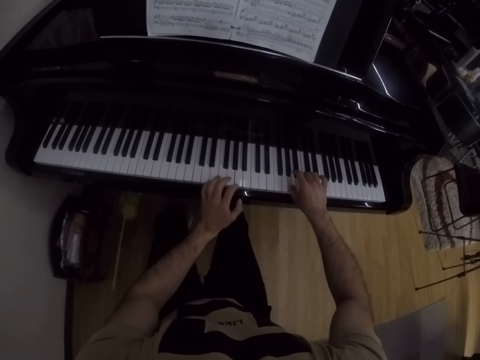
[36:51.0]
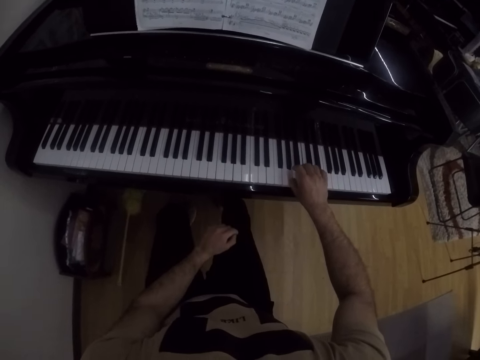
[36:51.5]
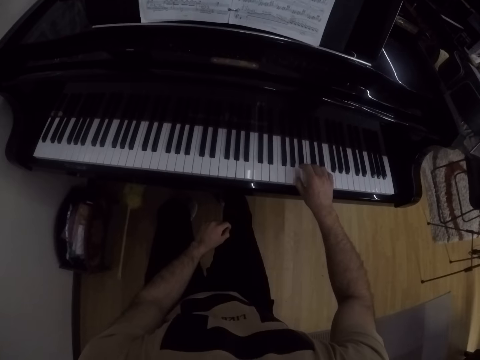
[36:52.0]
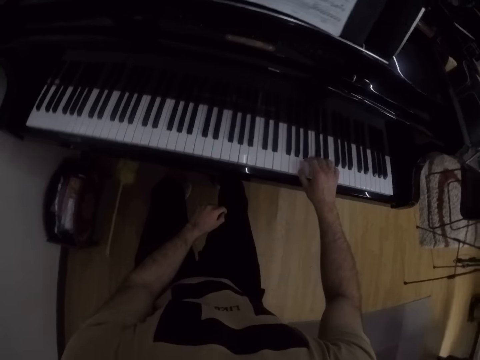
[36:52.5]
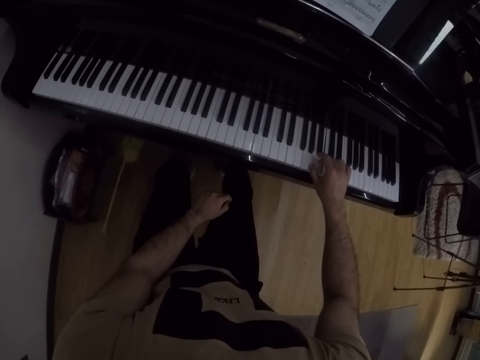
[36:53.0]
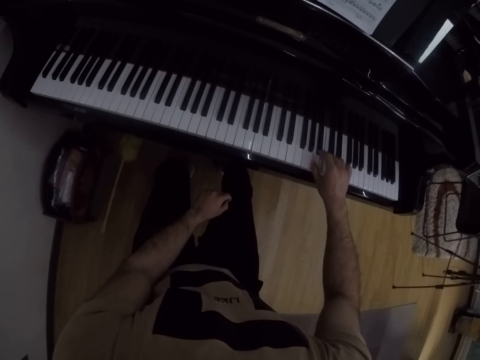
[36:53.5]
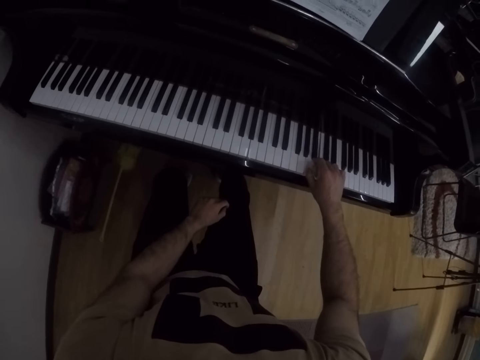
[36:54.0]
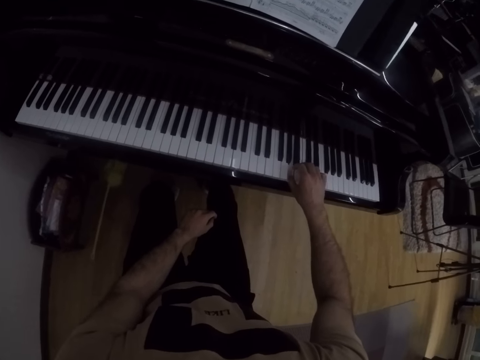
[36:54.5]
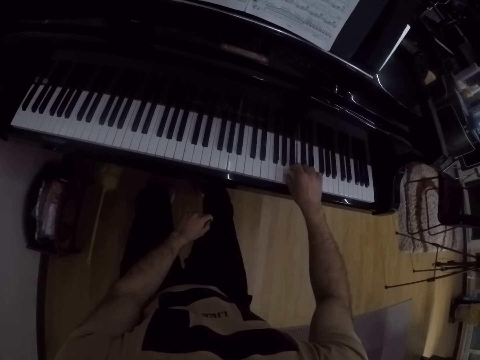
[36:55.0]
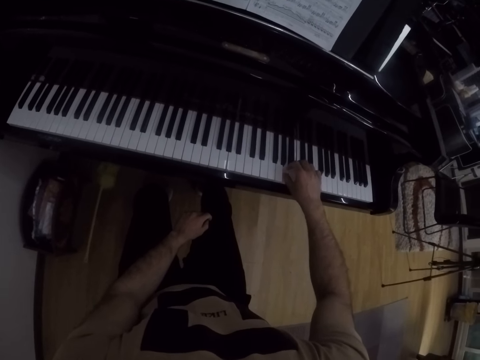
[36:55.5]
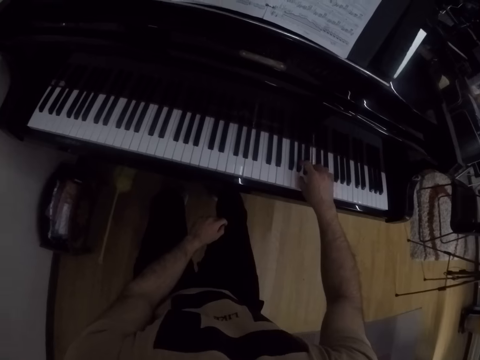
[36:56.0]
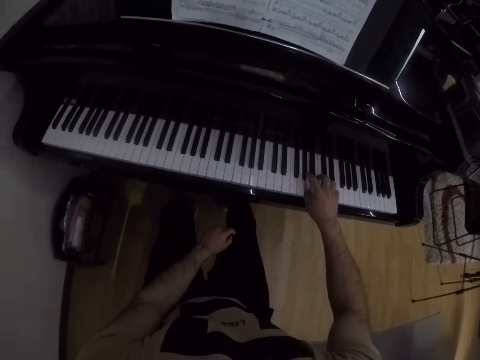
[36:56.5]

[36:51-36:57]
The camera wearer removes his left hand from the piano keys. He plays the piano with one hand.

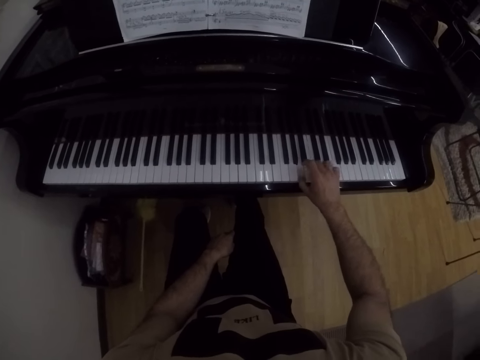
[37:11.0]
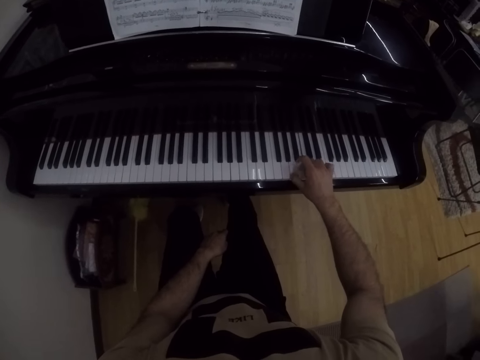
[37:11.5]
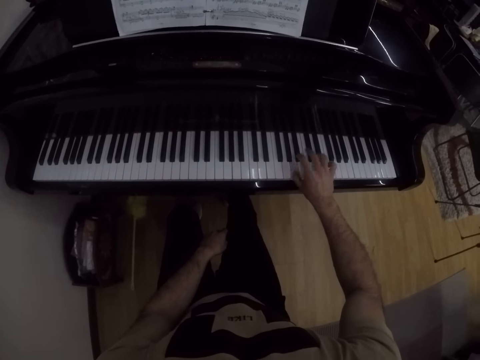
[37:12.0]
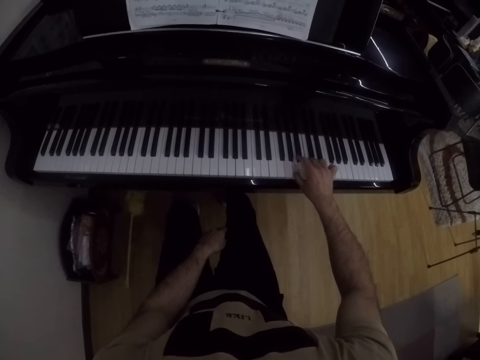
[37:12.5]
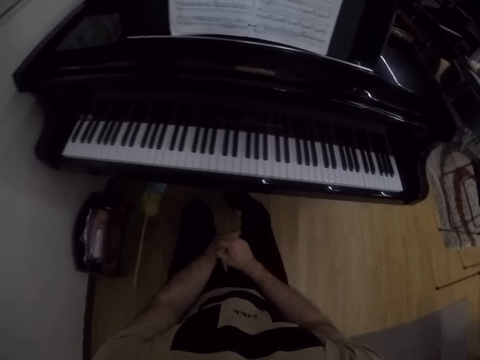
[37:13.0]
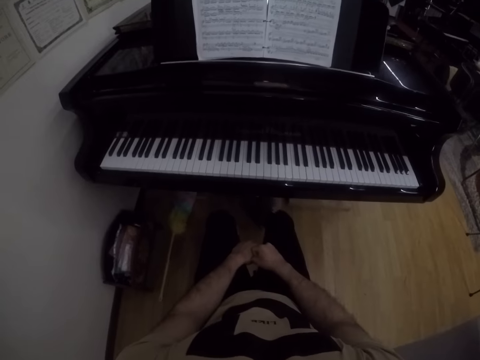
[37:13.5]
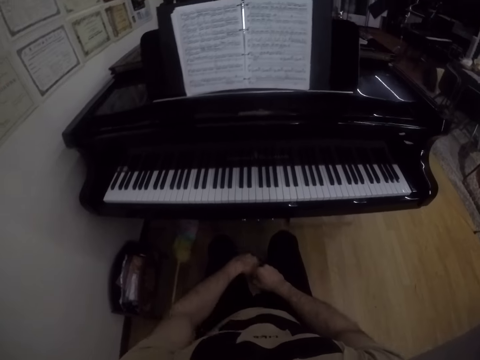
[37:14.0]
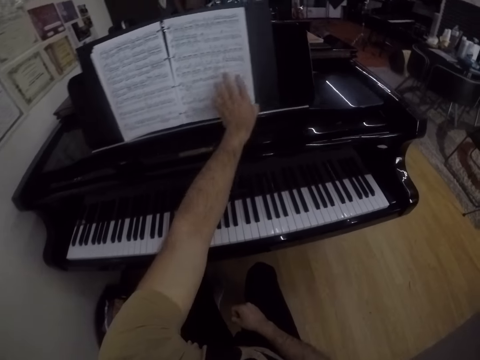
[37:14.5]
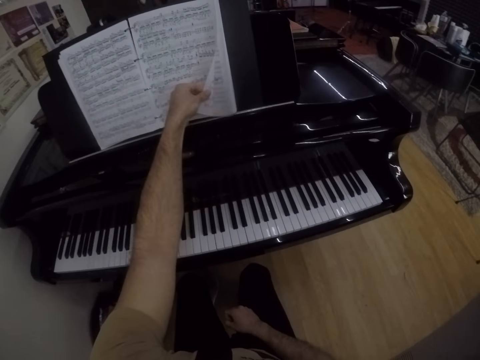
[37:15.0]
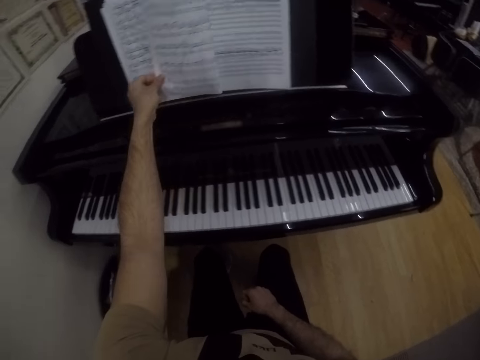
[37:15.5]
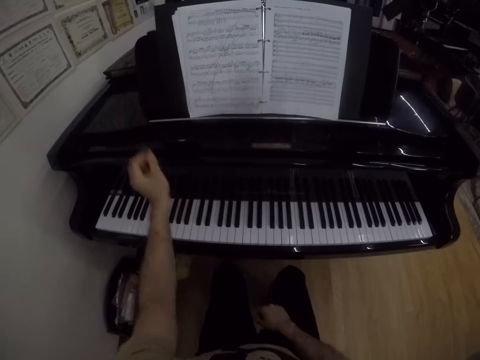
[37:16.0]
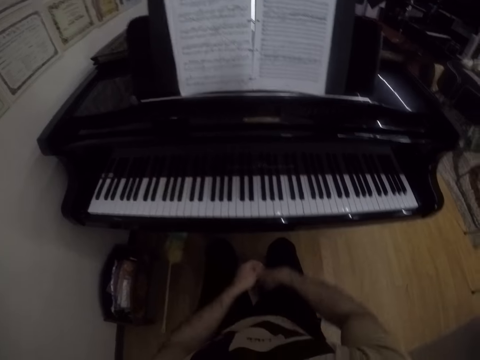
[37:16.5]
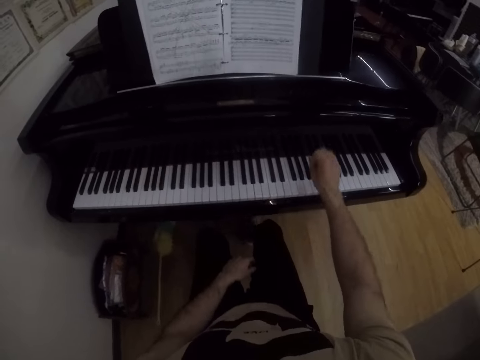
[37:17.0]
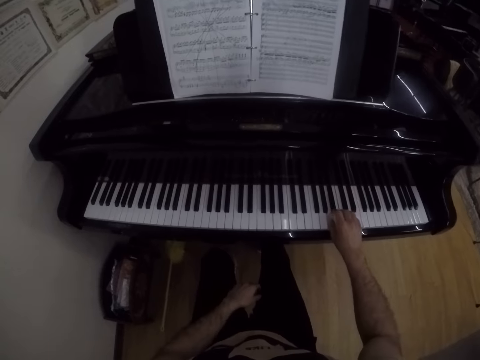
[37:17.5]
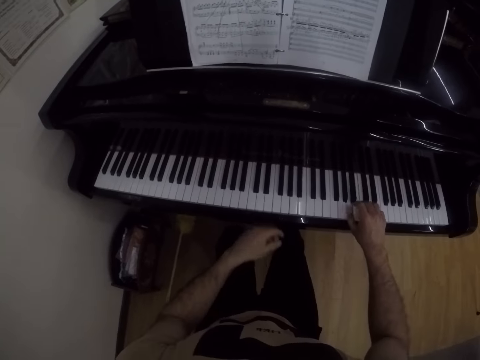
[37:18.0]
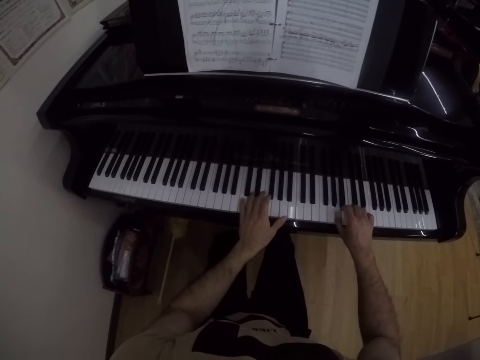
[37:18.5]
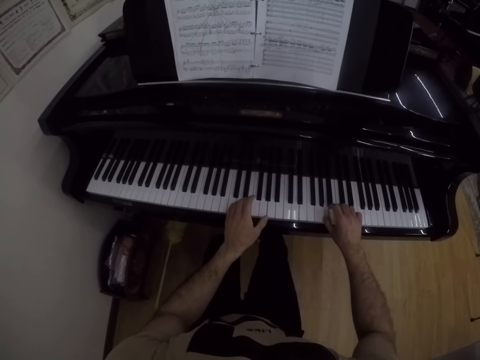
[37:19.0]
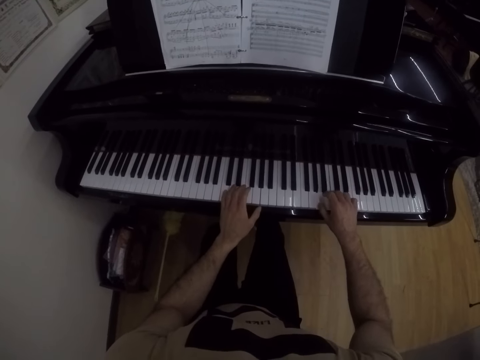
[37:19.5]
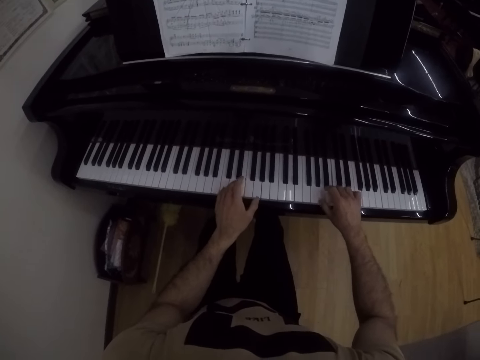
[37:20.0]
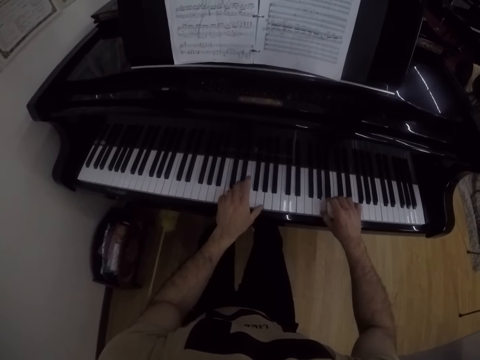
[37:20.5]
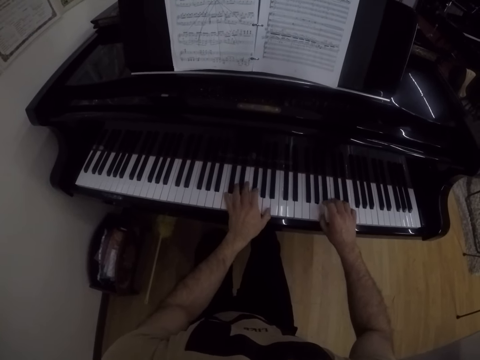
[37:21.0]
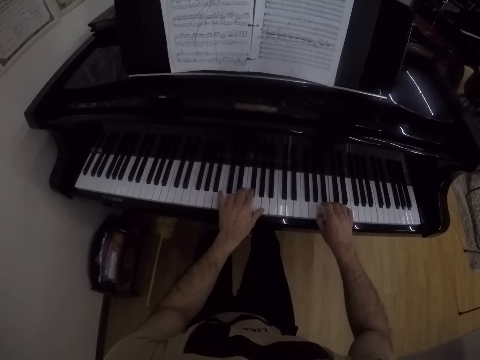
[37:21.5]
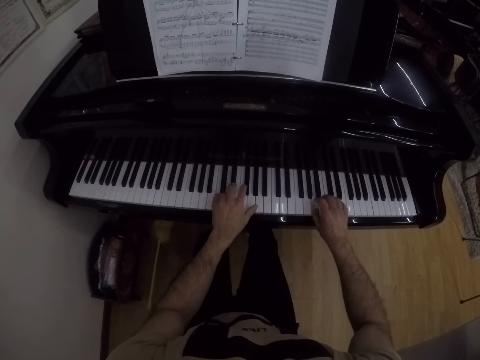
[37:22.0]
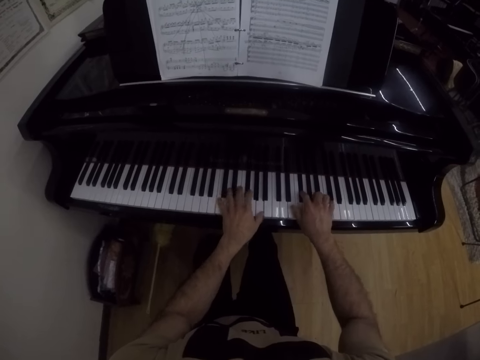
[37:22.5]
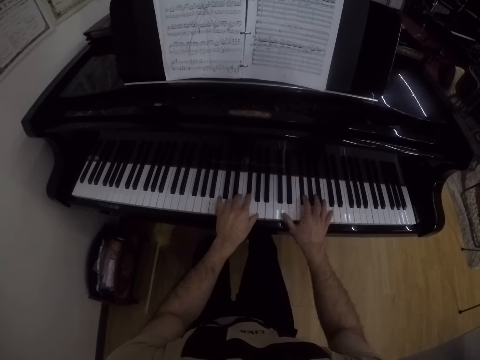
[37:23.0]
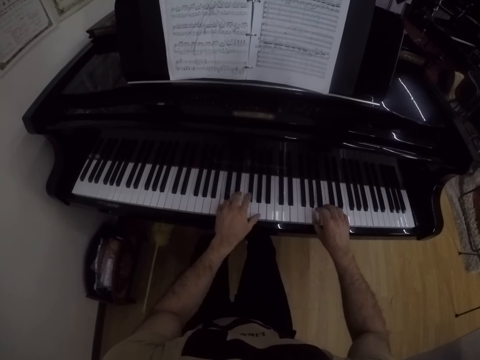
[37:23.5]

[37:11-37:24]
The camera wearer removes his right hand from the piano keys. He stops playing the piano. He flips a music manuscript on the piano sheet holder with his left hand. He plays the piano with his right hand. He plays the piano with both hands.

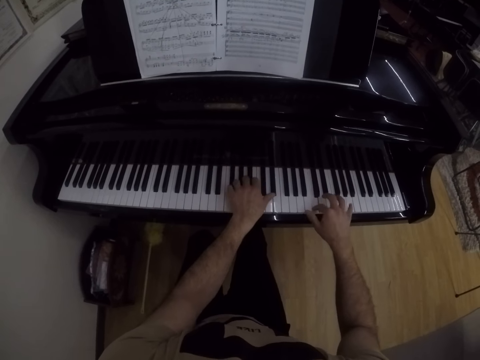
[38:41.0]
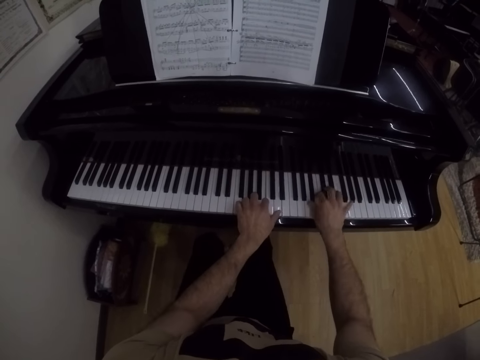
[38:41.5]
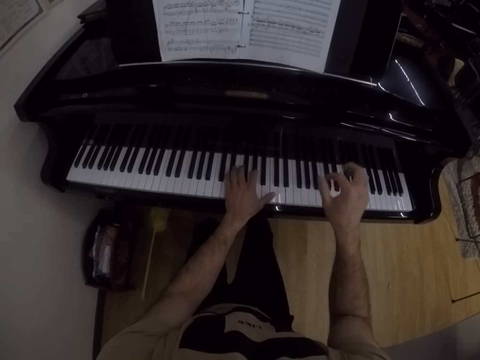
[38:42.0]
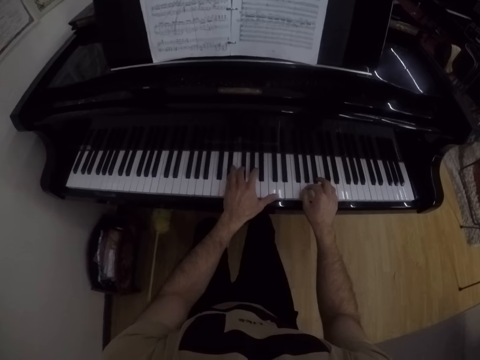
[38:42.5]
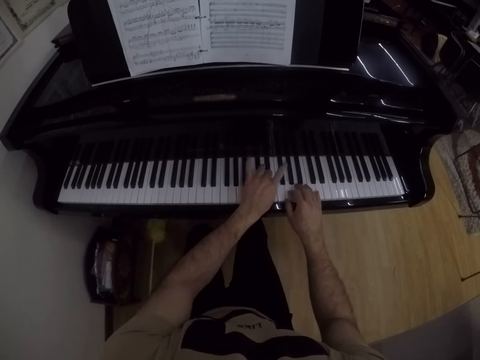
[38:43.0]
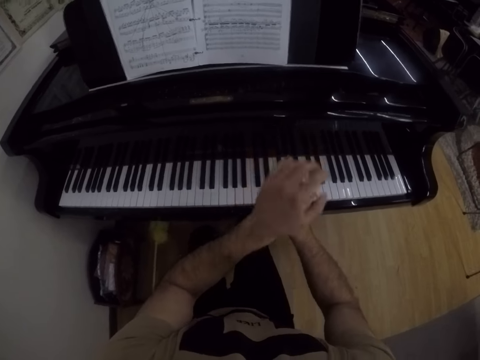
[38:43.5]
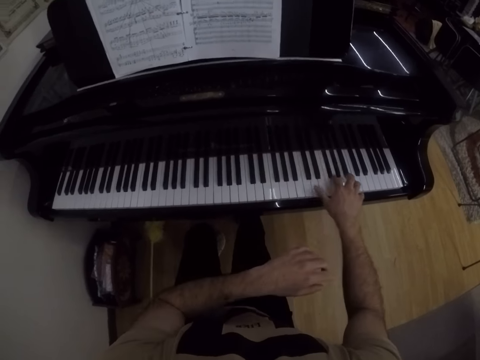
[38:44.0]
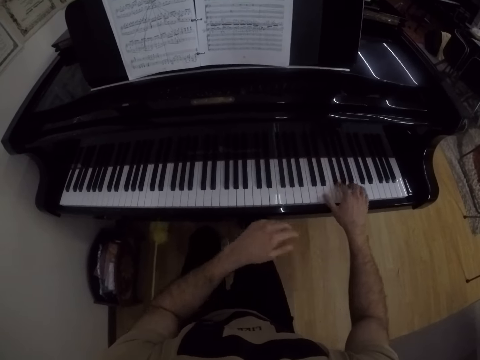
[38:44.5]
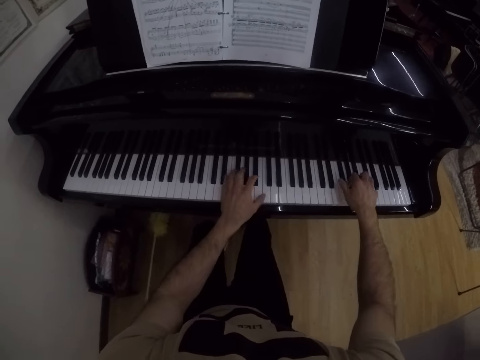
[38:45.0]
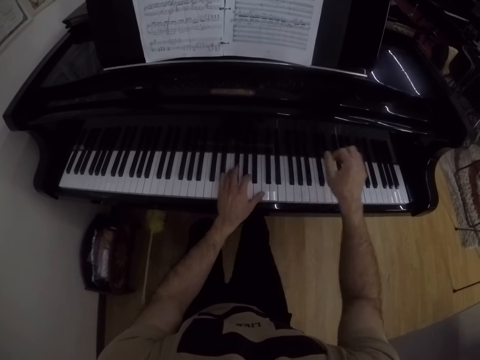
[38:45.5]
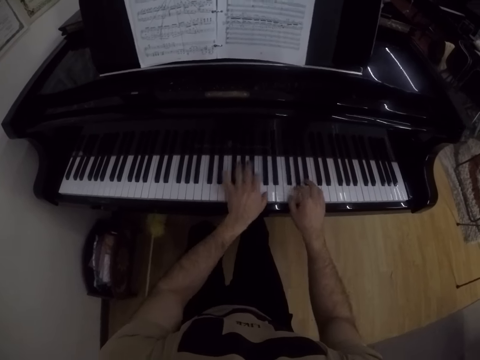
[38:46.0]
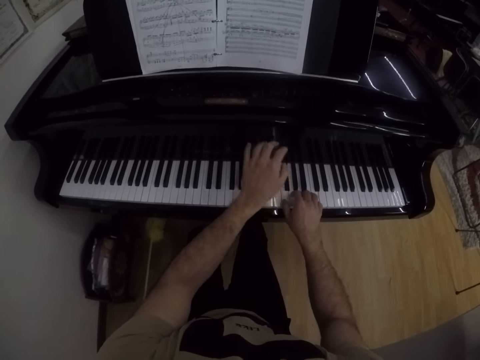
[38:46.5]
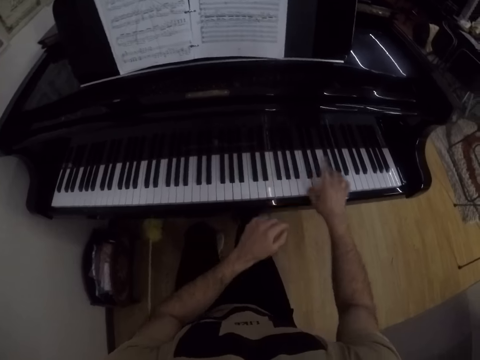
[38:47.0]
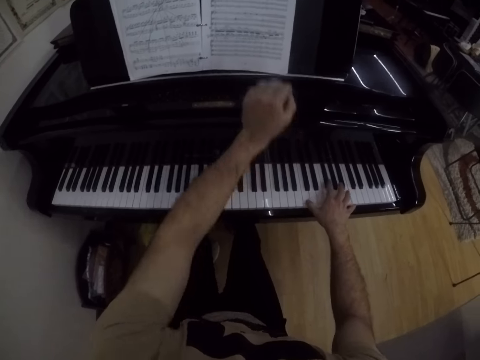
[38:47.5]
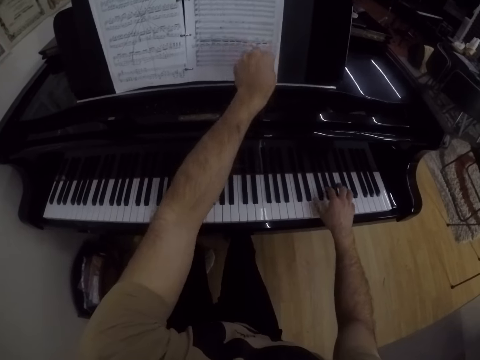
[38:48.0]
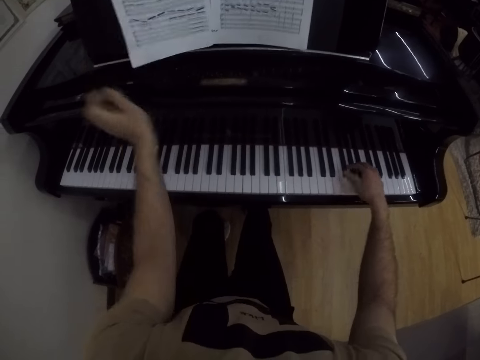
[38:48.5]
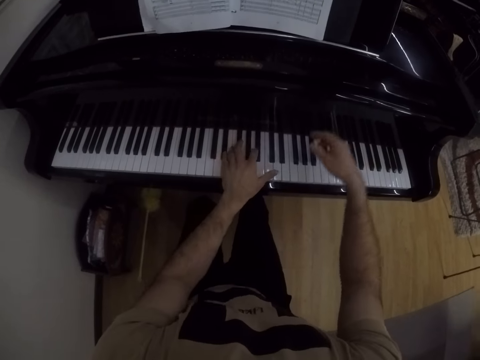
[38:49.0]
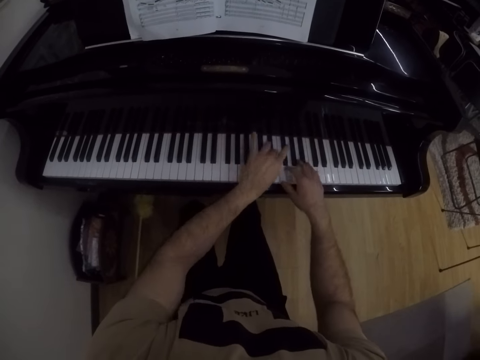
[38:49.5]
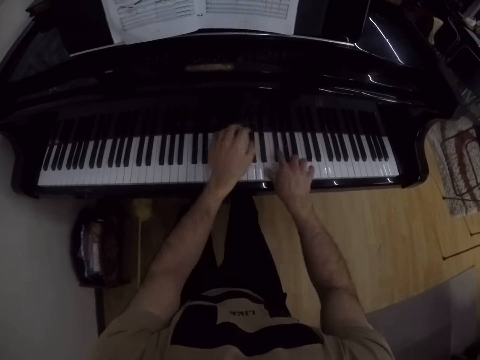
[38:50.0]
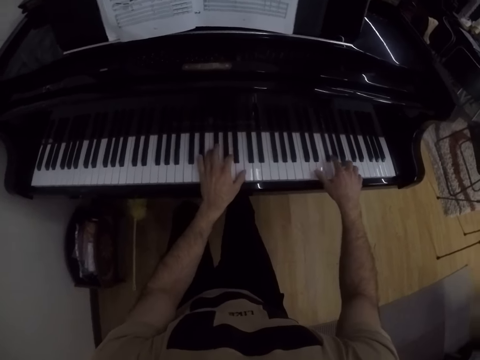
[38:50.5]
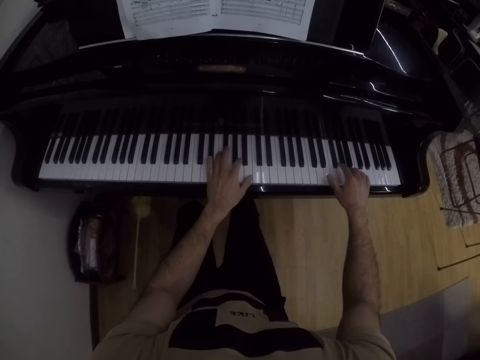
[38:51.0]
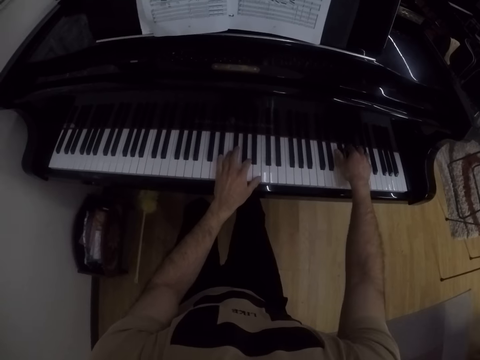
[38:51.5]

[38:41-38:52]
The camera wearer plays the piano with his left hand. He plays the piano with his right hand. He plays the piano with both hands. He plays the piano with his right hand. He flips the music manuscript on the piano sheet holder using his left hand. He plays the piano with both hands.
